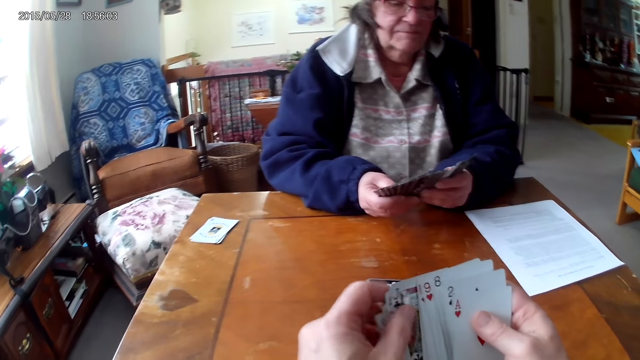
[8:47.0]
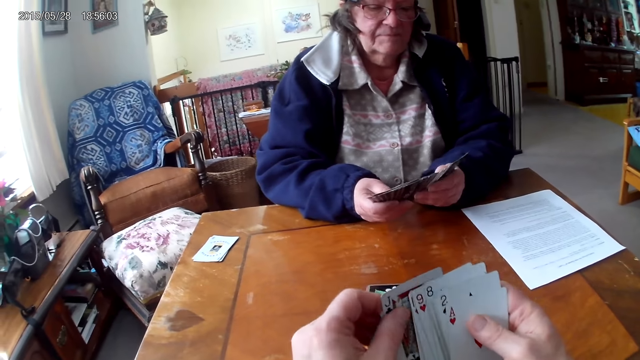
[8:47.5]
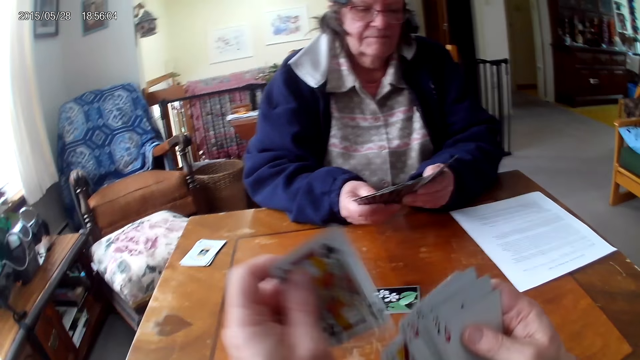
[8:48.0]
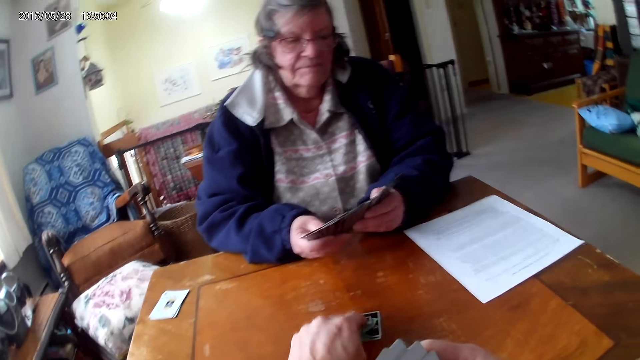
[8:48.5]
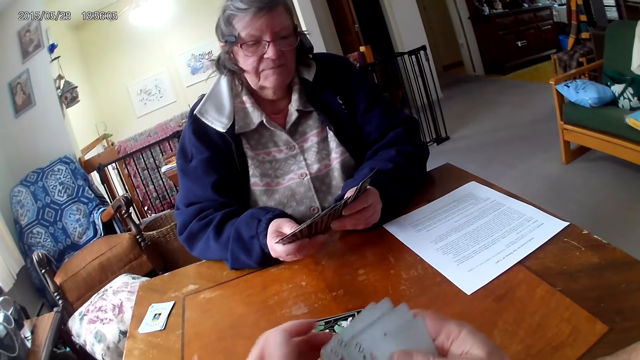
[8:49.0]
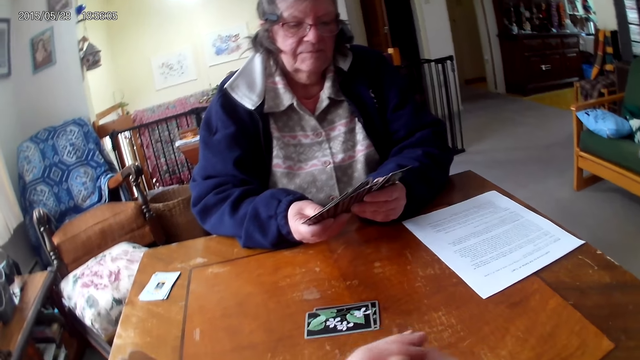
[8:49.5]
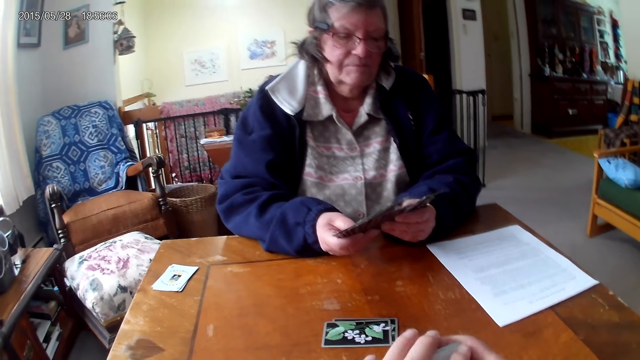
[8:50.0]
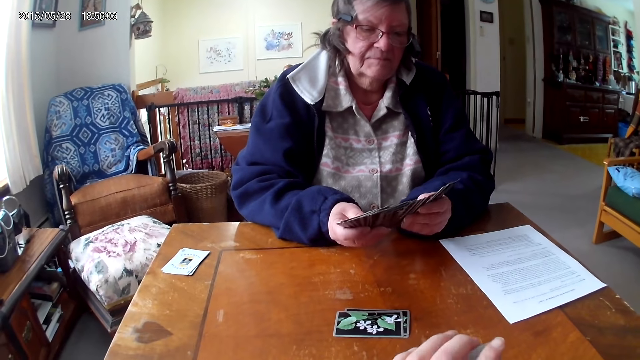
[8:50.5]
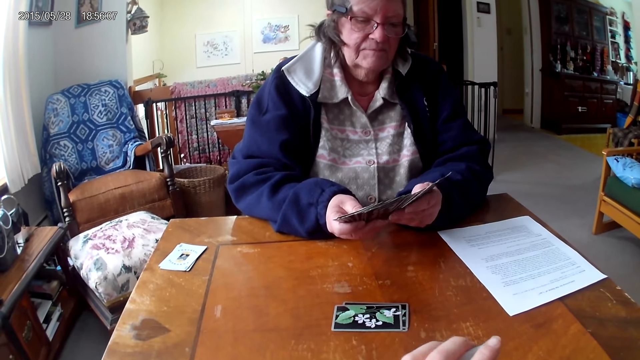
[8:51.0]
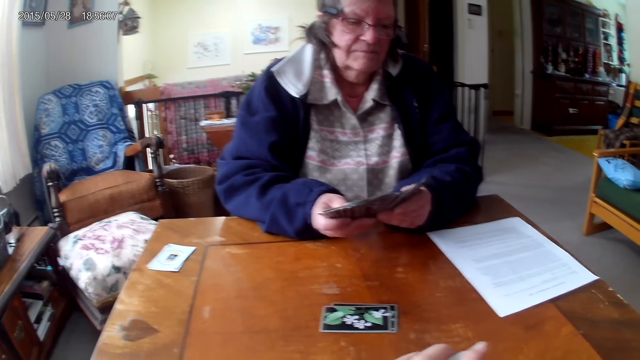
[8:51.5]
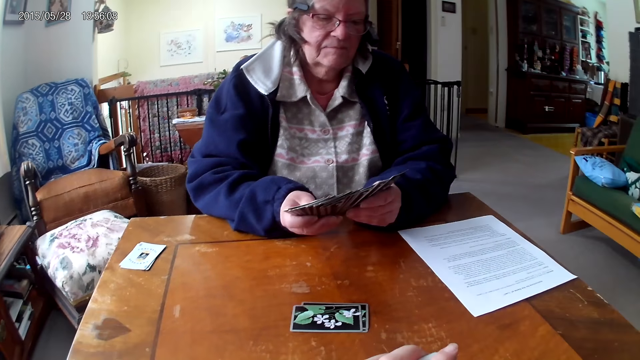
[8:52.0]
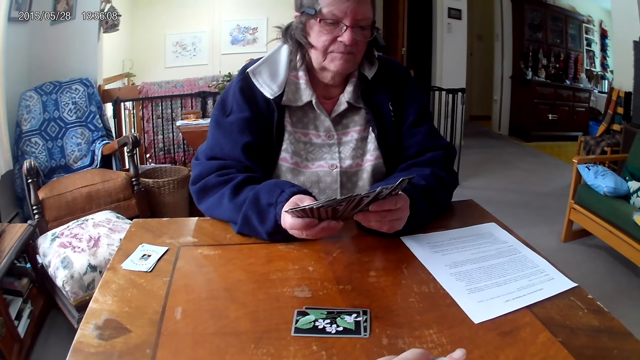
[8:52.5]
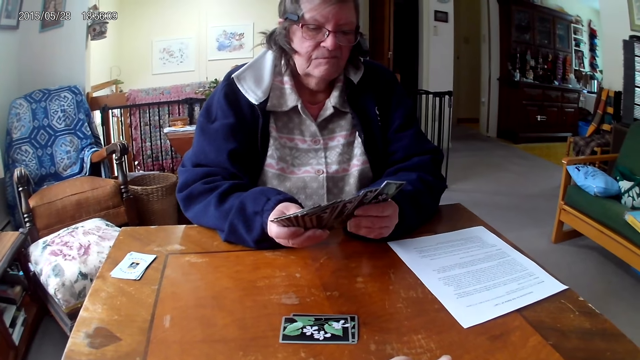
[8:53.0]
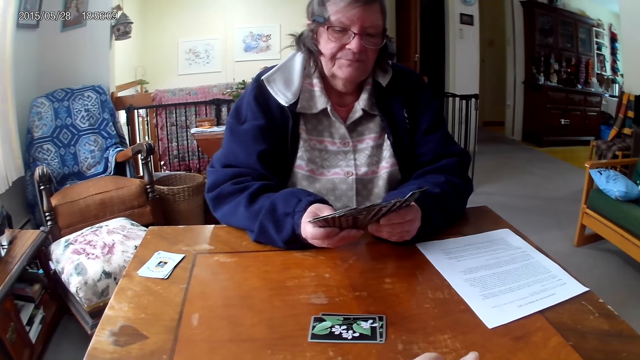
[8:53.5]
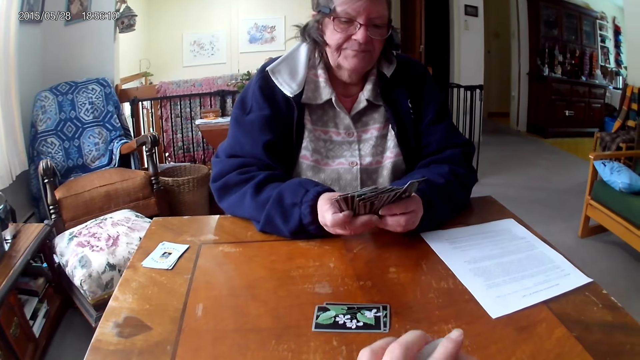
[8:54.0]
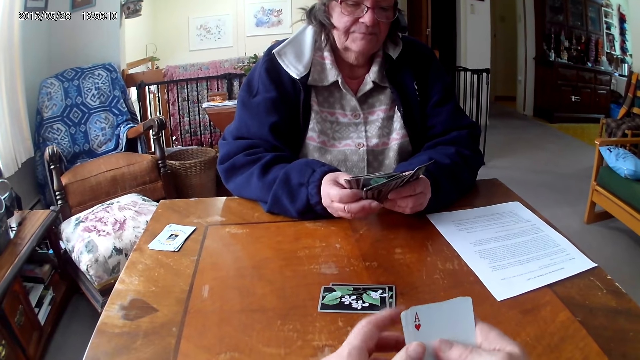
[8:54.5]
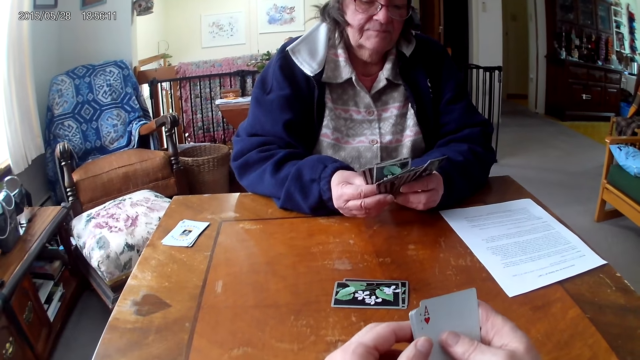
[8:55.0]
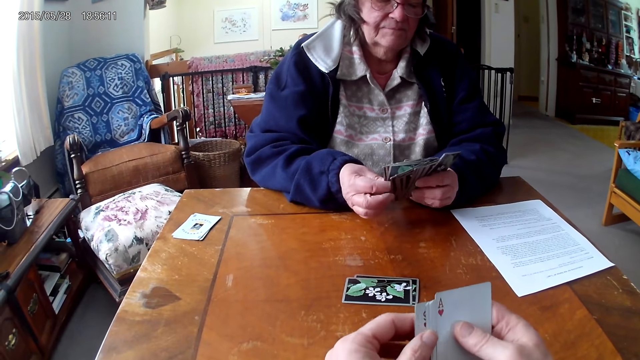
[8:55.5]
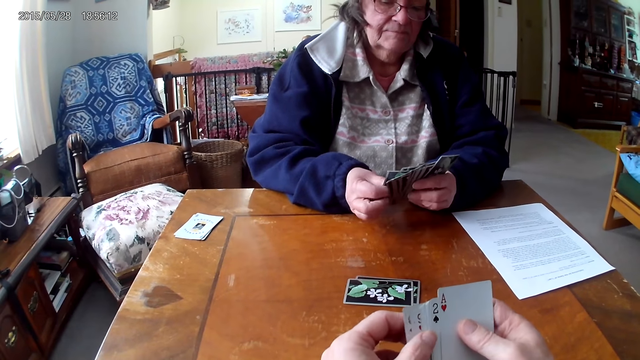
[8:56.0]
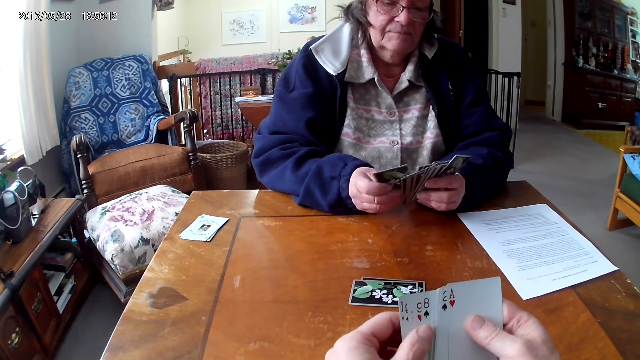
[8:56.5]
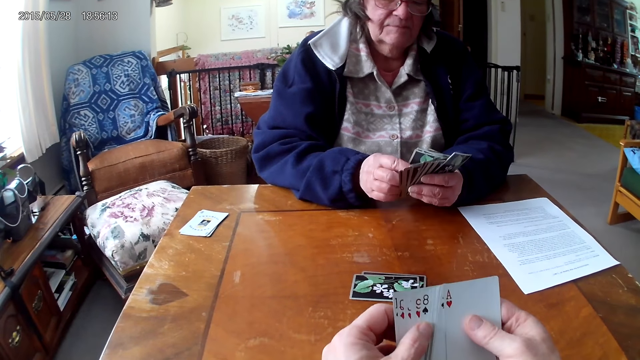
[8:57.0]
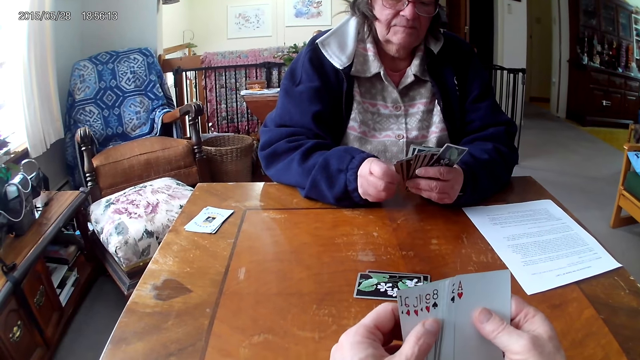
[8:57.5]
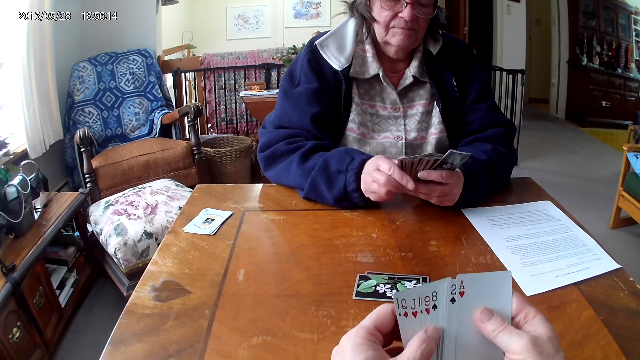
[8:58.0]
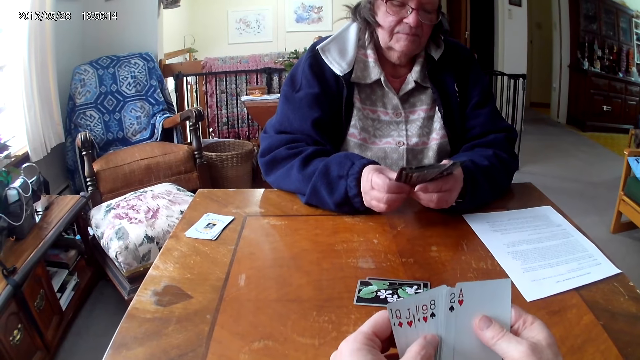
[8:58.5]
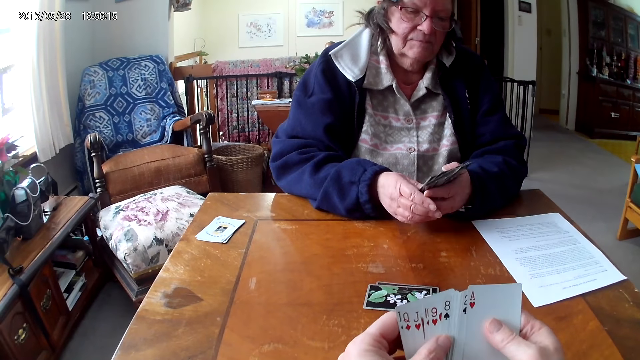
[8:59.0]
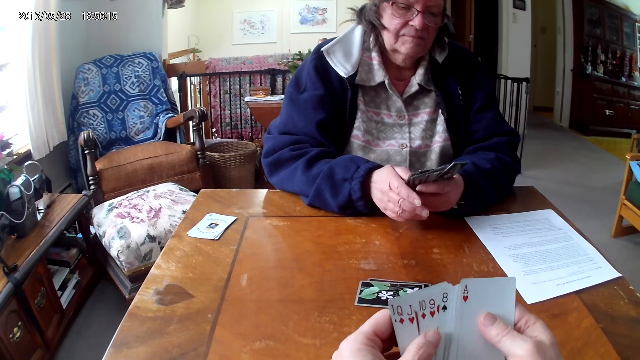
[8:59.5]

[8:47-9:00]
The camera wearer puts a card on the table. Someone puts a card on the table. The camera wearer arranges cards in her hands.

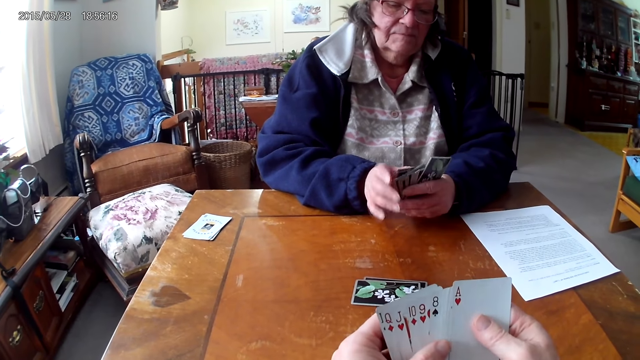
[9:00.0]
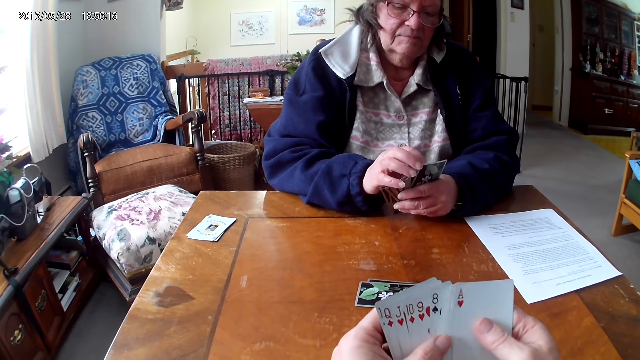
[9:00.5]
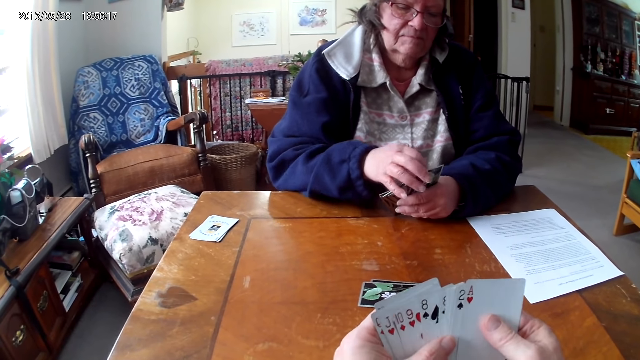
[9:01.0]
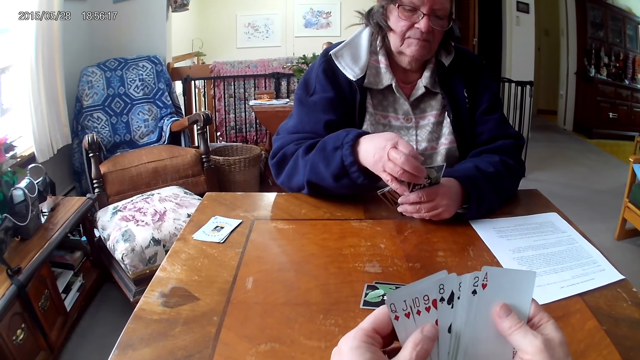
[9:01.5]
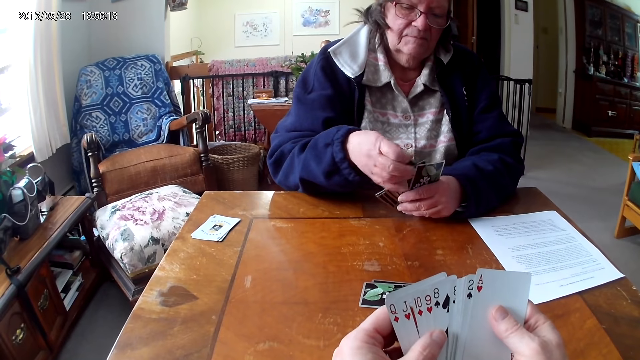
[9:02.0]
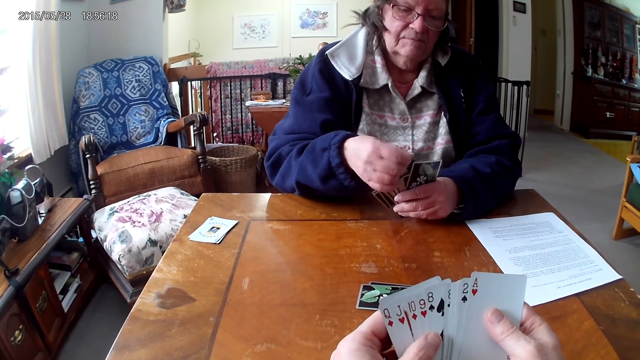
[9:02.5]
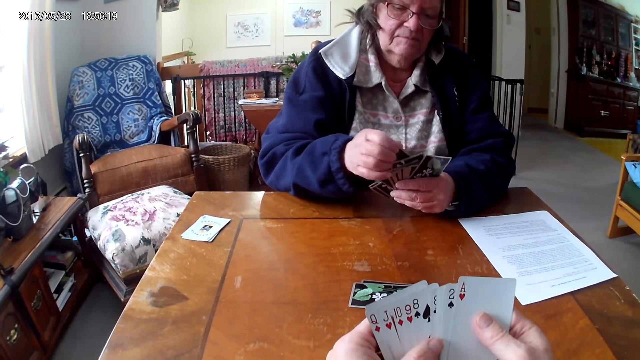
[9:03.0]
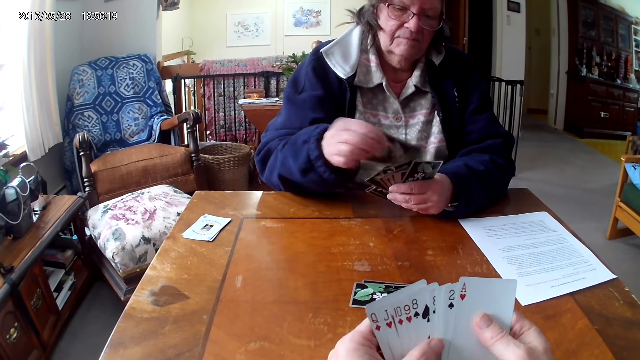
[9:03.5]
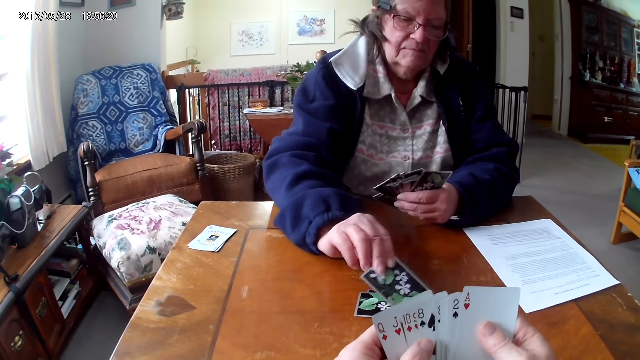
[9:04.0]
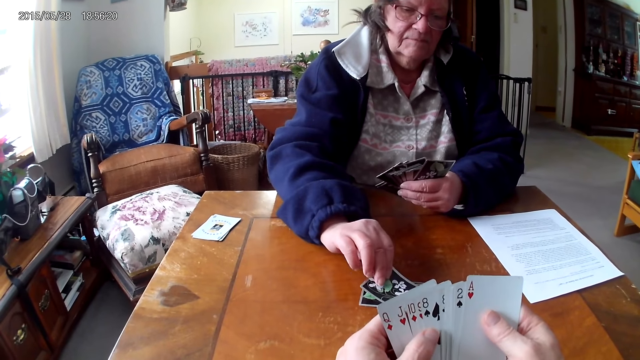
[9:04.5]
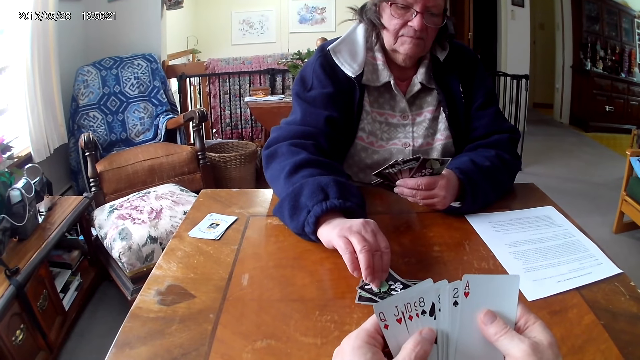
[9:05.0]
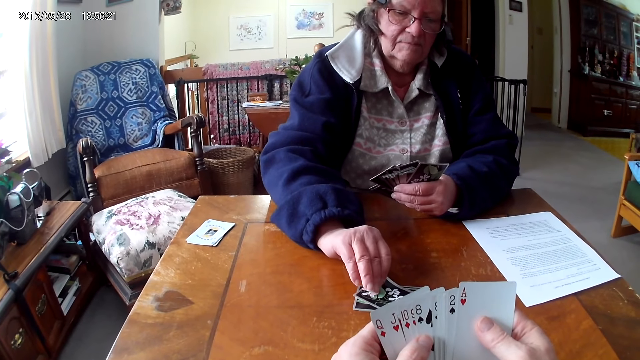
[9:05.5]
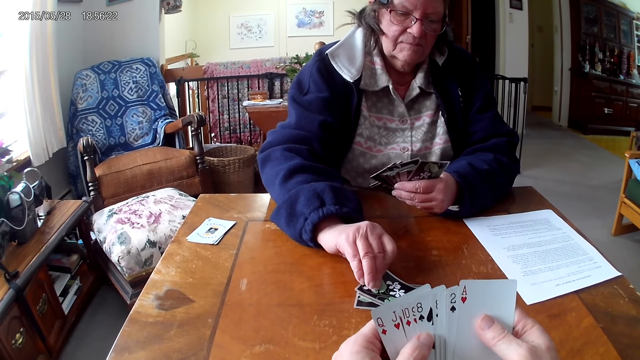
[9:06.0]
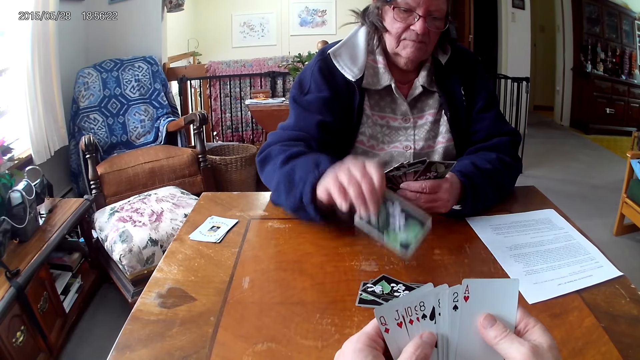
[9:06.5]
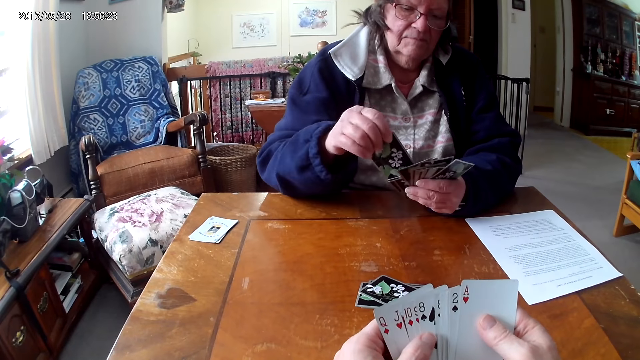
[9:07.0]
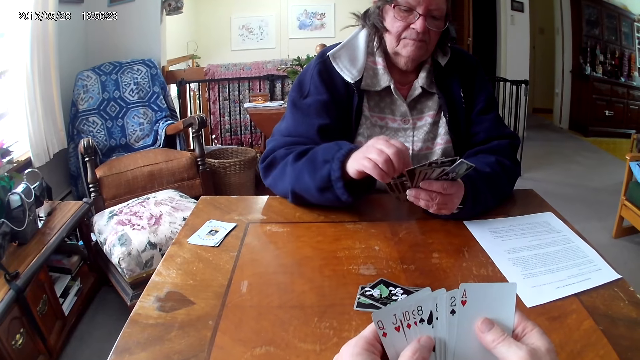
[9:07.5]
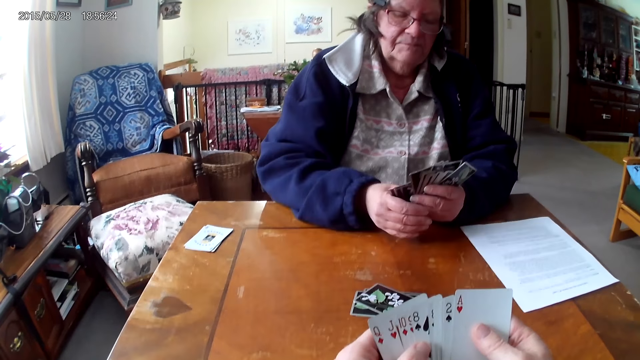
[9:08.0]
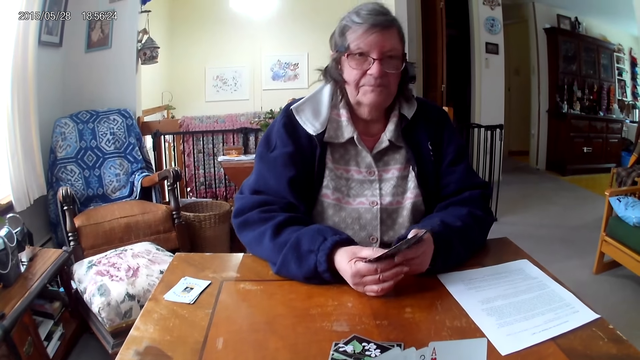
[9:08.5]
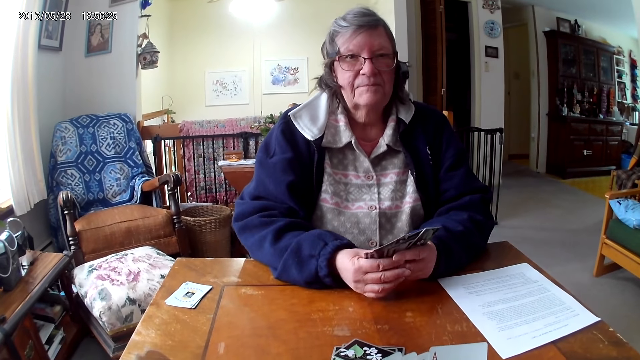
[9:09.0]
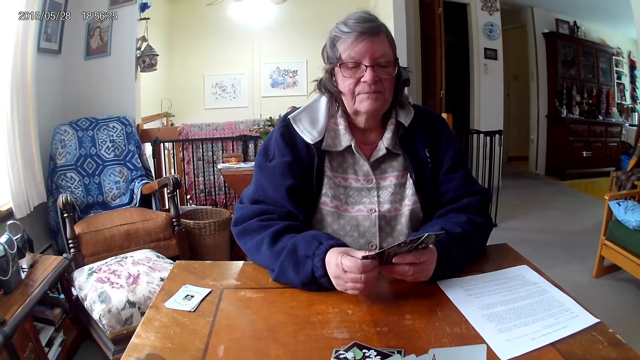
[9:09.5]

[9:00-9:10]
A person puts a card on the table. The camera wearer puts cards on the table. The person lifts up the card from the table. The camera wearer picks up a card from the table.
